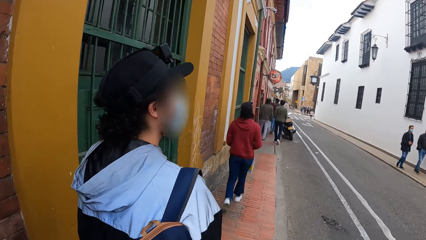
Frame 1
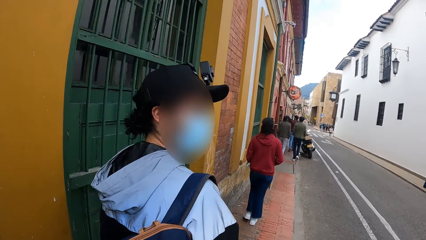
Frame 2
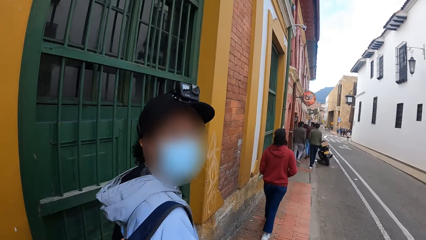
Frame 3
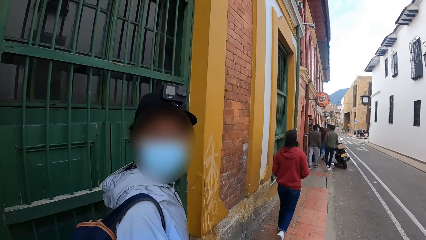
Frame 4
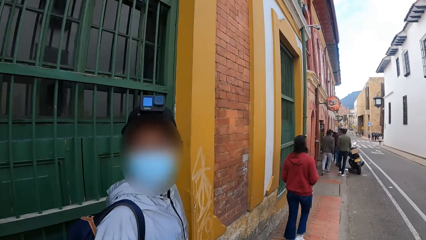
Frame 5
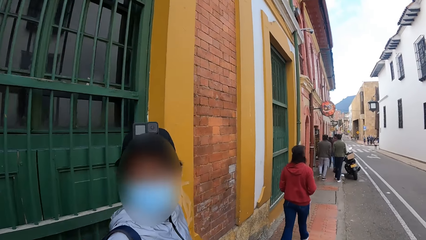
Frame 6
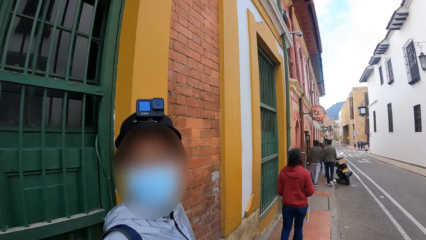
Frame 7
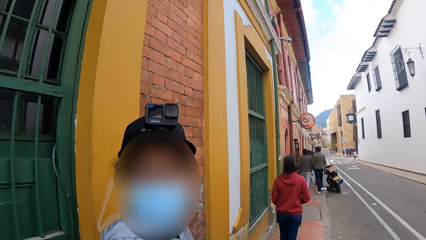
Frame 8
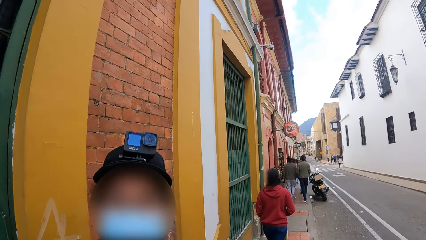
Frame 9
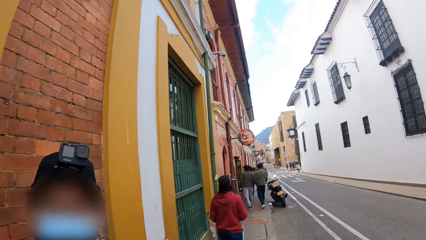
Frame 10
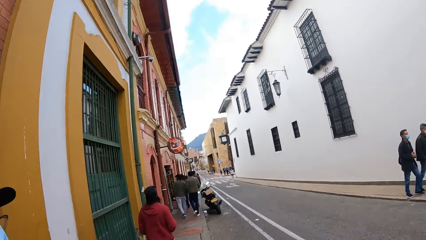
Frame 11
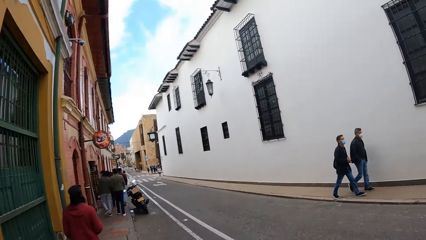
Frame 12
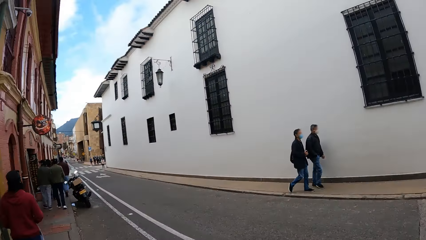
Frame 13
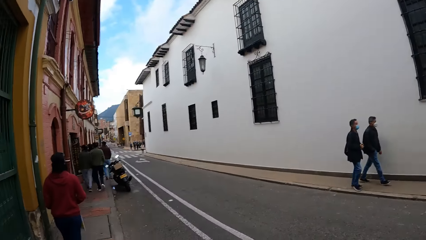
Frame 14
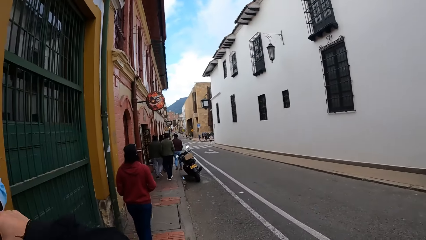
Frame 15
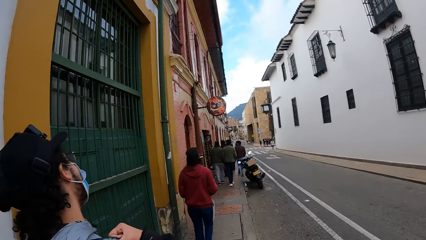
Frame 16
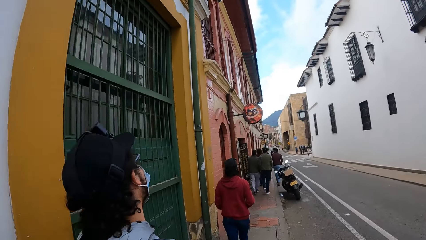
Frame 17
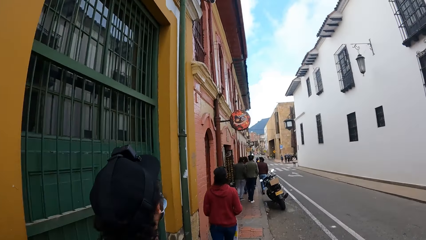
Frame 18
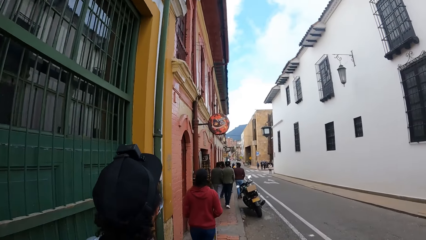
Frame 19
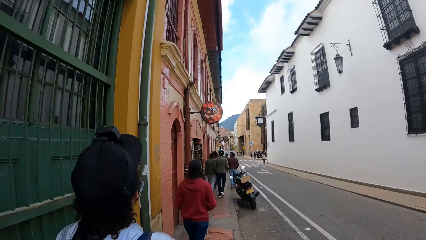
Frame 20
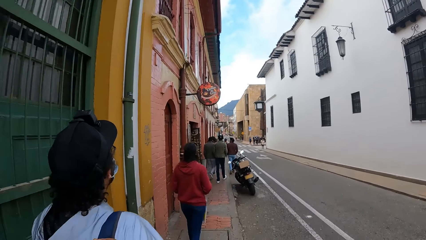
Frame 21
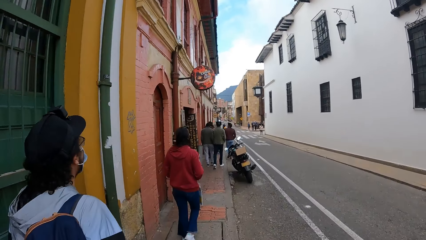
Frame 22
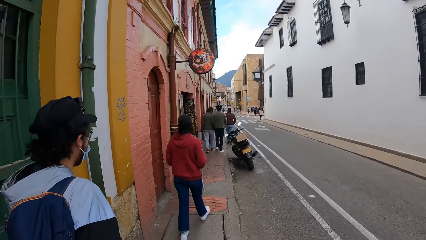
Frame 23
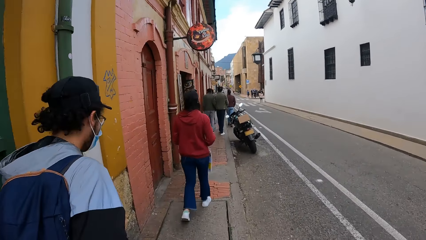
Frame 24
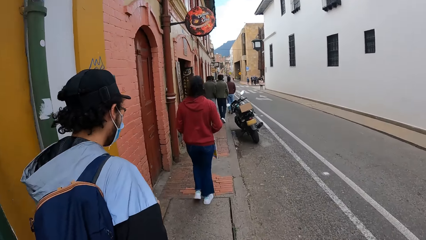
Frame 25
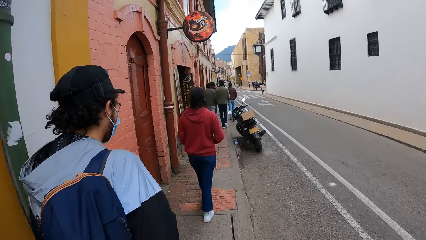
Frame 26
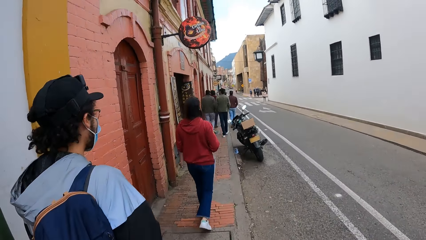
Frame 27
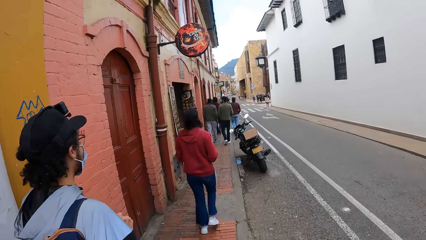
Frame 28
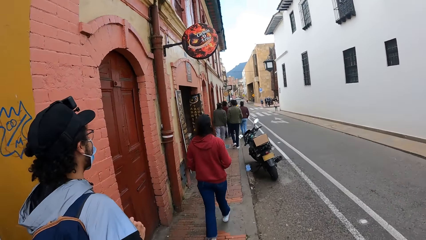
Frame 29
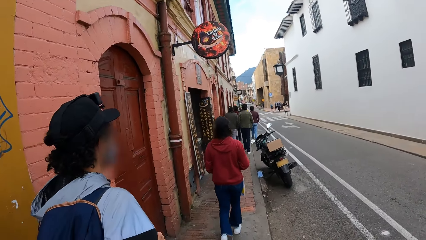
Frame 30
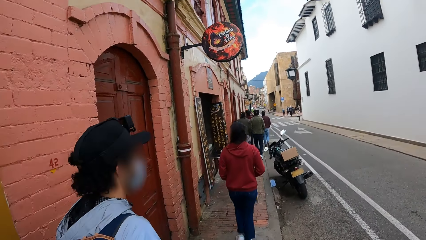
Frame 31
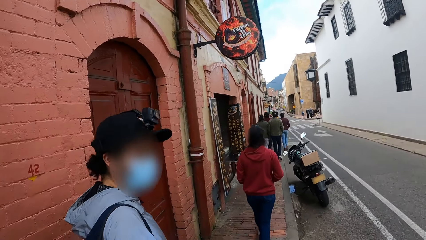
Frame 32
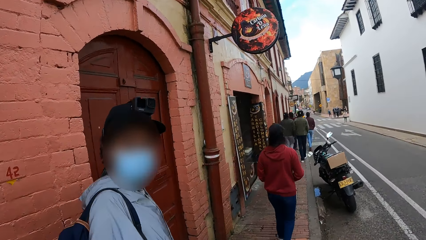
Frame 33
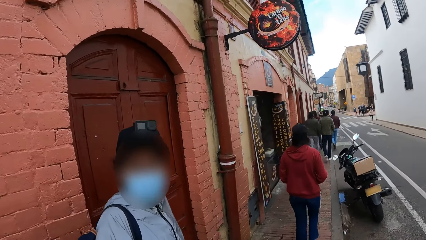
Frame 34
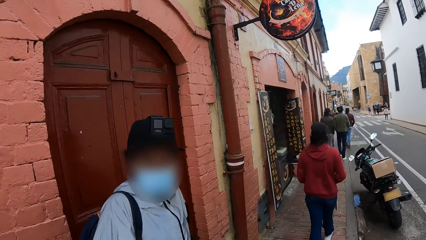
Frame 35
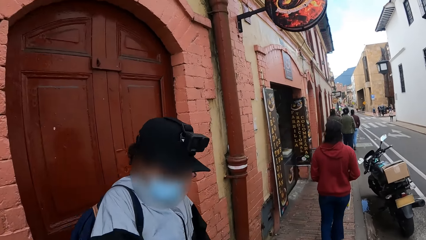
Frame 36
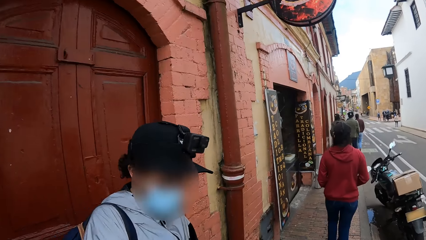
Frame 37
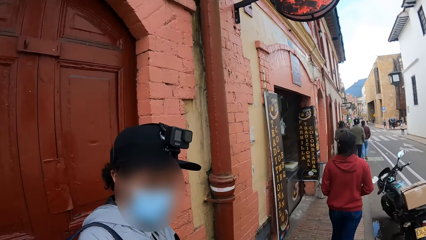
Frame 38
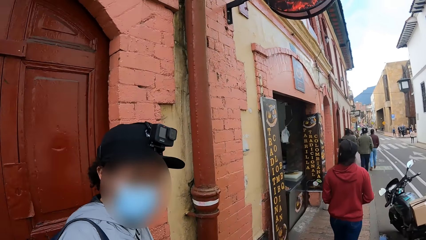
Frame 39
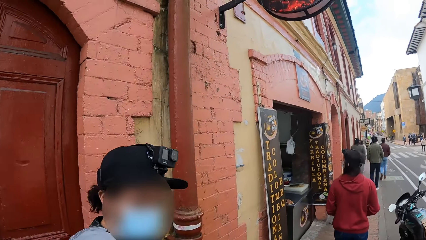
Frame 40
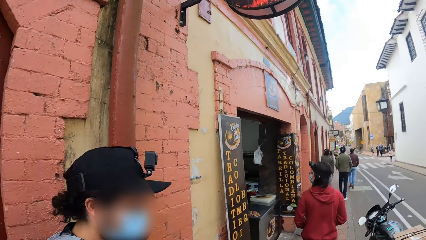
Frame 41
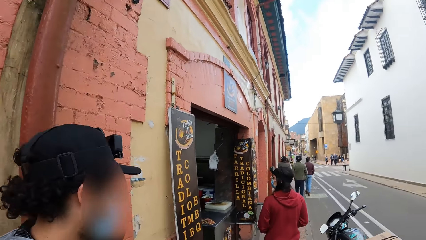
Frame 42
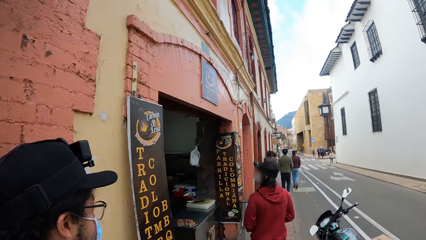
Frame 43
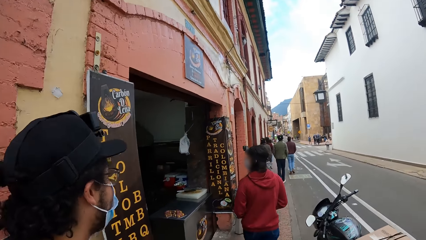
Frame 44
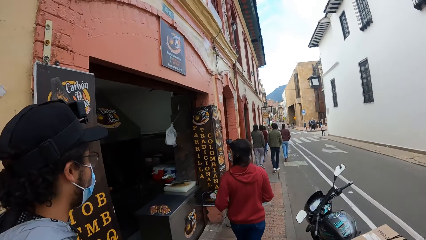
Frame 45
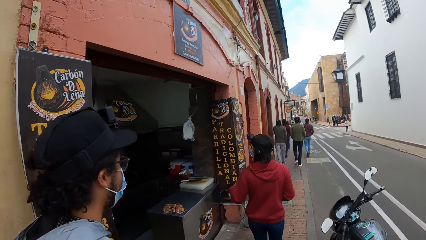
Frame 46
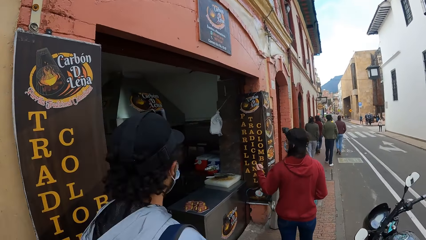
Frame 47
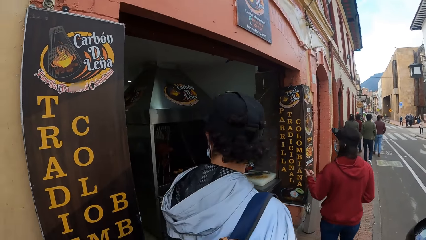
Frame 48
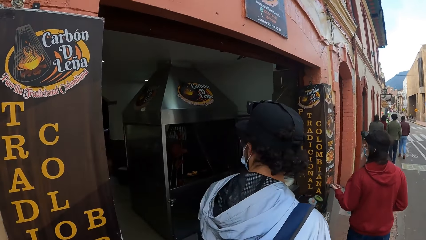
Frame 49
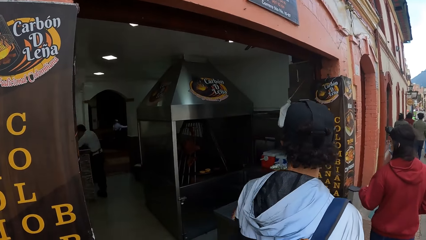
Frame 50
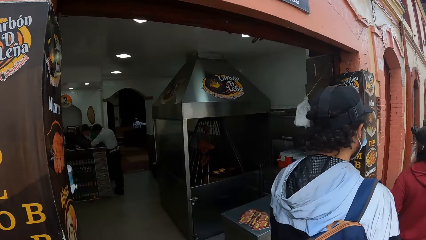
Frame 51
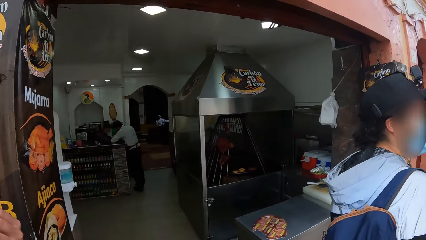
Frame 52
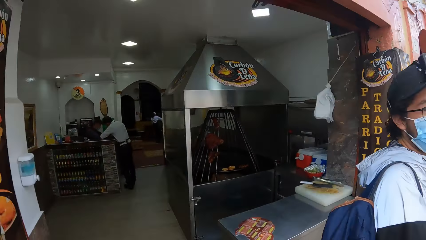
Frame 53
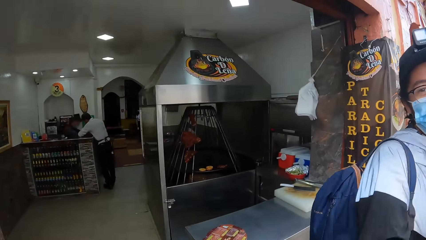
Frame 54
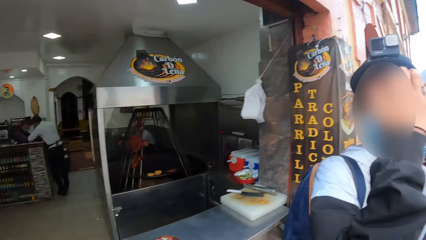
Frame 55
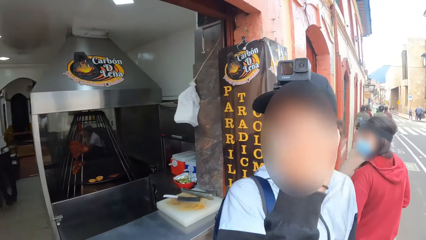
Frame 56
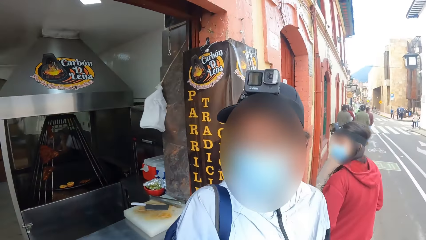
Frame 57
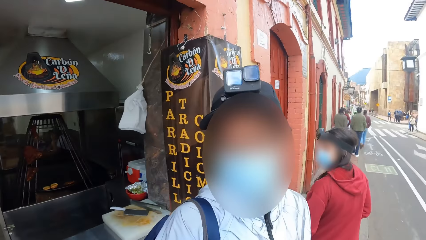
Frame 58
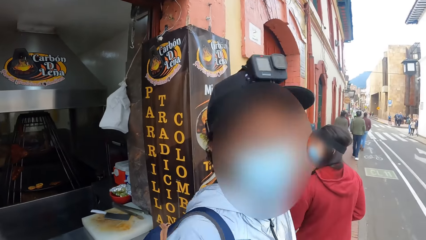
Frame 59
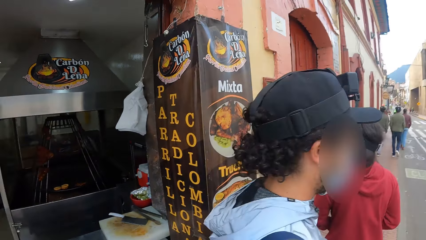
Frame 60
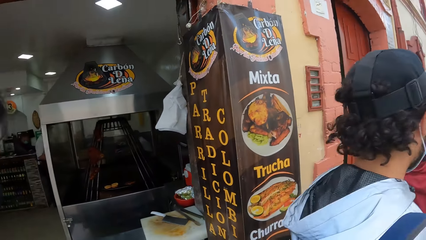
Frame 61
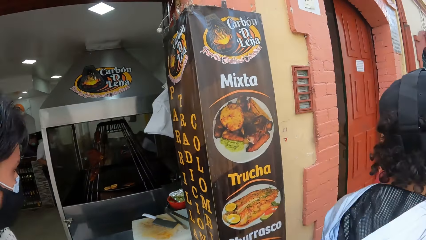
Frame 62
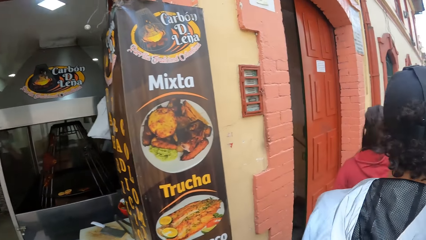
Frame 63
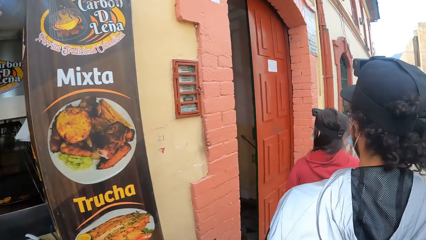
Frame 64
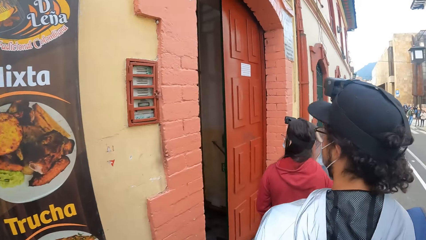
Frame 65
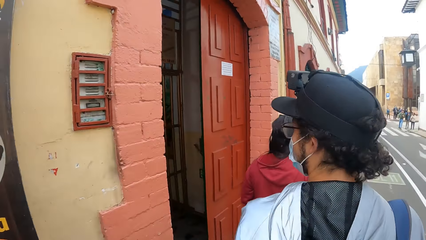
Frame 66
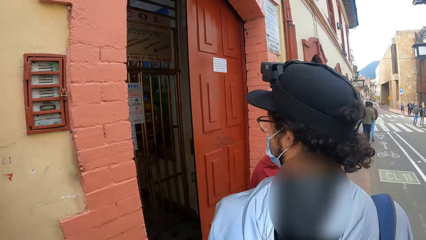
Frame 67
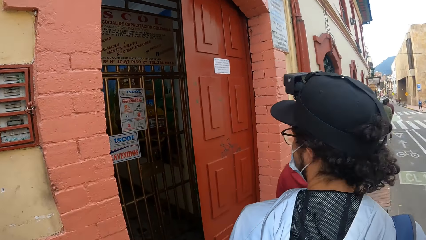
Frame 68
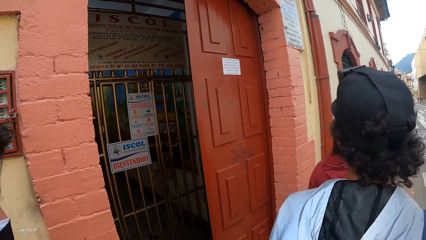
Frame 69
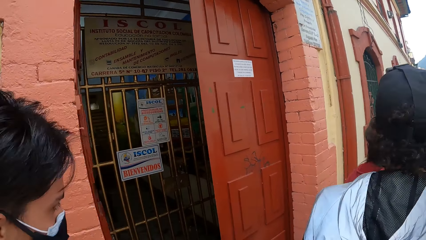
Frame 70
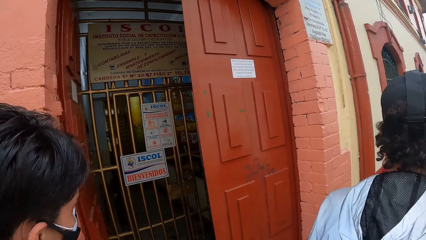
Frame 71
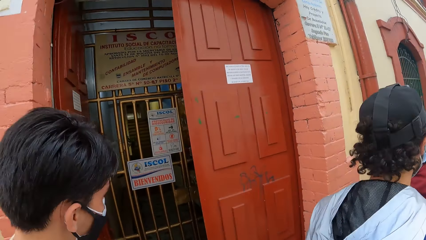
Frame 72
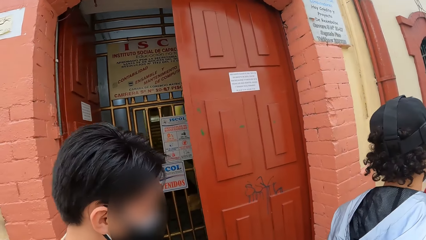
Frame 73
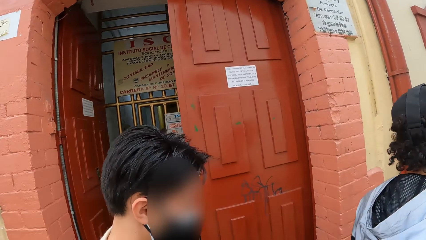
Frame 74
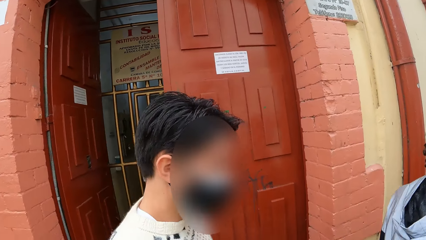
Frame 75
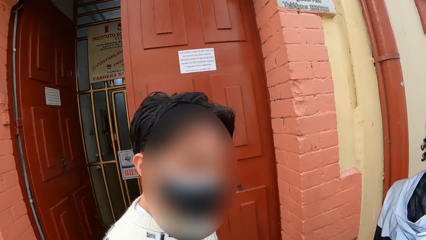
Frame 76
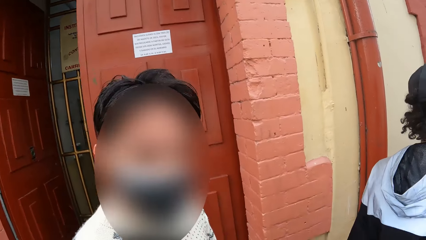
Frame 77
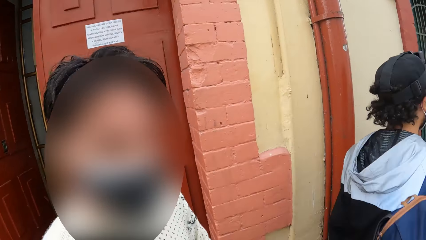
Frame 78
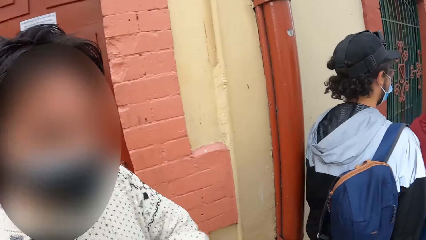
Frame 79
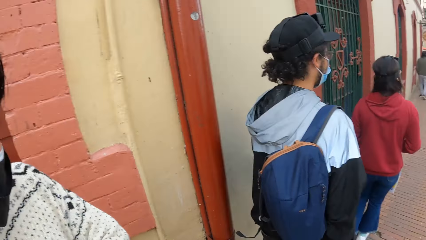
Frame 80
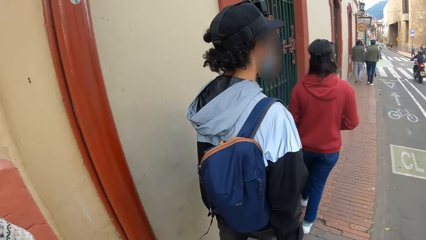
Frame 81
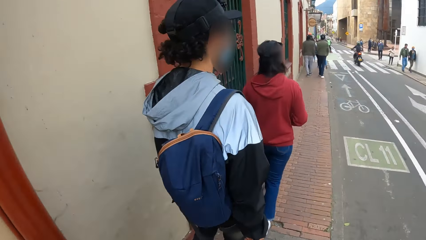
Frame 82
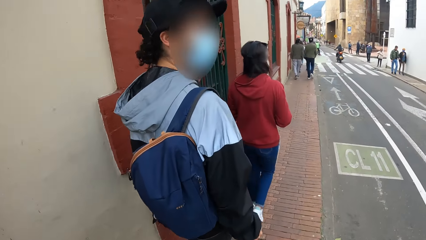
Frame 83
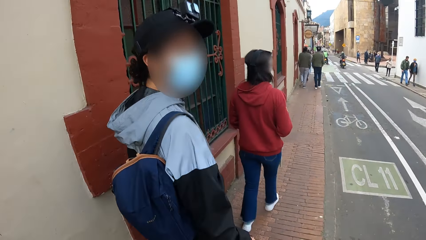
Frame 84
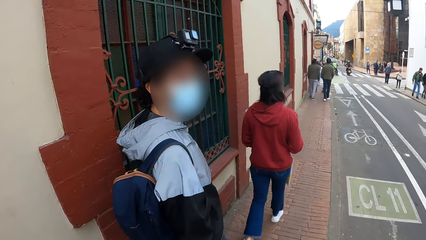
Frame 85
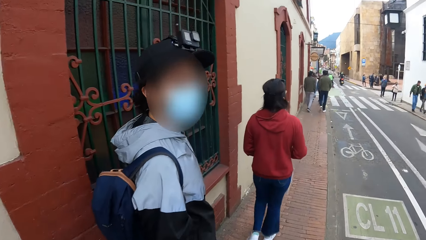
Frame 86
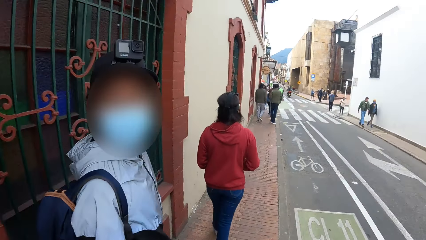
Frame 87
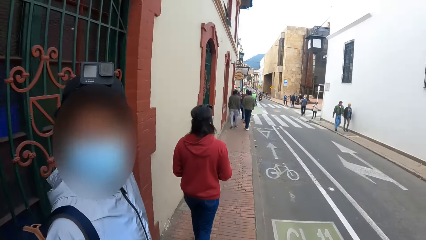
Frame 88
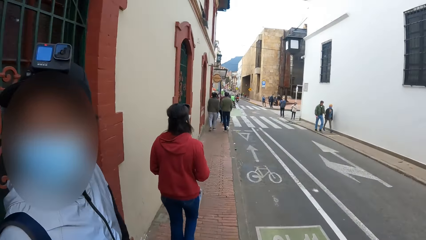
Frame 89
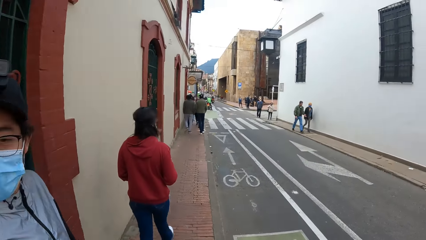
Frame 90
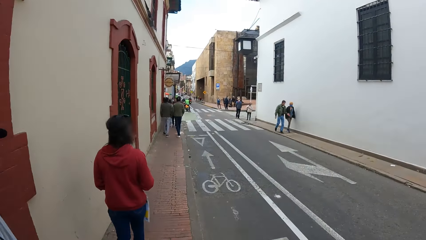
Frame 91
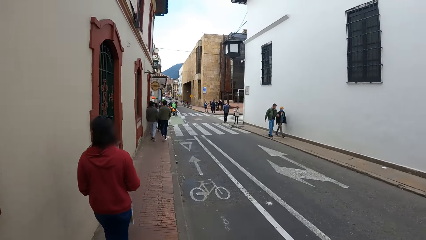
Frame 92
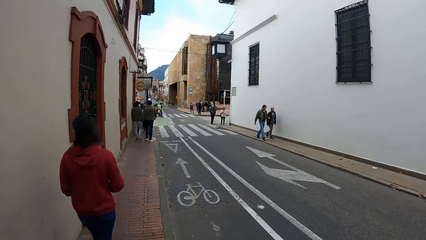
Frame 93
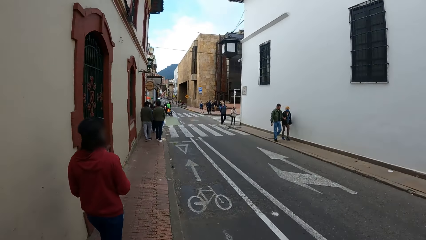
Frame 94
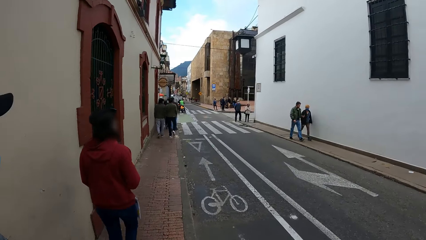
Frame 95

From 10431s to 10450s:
A man adjusts the bag on his shoulder with his right hand. A woman uses gestures. Another man adjusts a mask. The first man interacts with the camera wearer and a third man. The camera wearer walks on the street with the group of people. The first man interacts with the camera wearer and the third man along the street.
